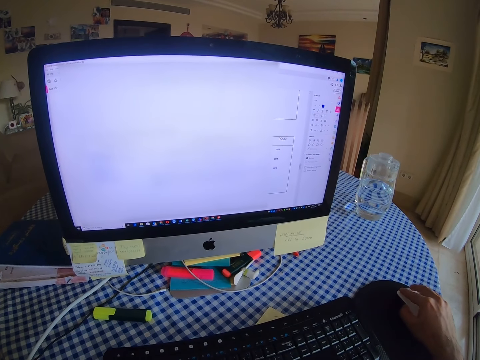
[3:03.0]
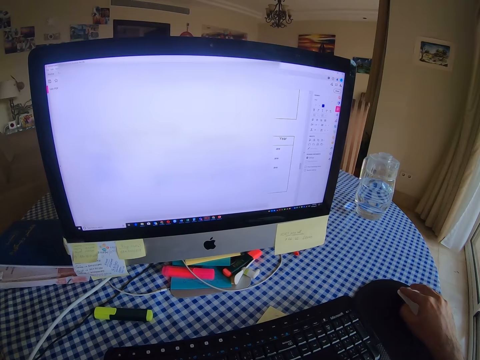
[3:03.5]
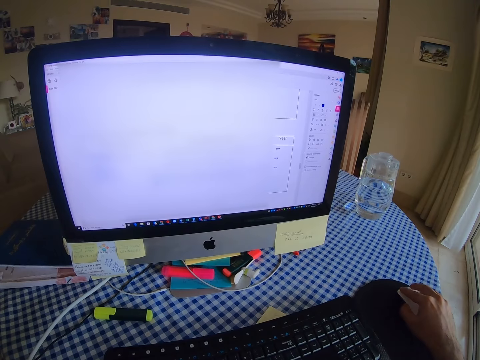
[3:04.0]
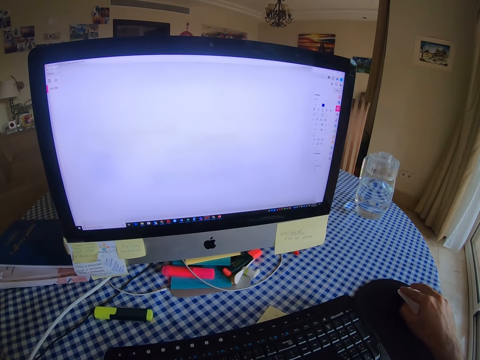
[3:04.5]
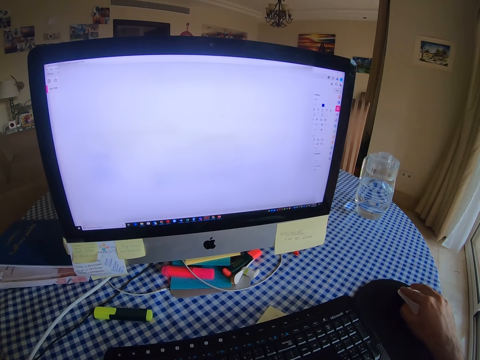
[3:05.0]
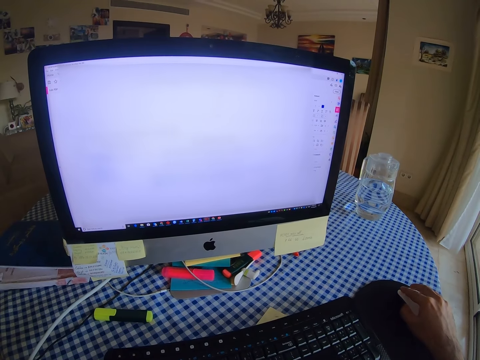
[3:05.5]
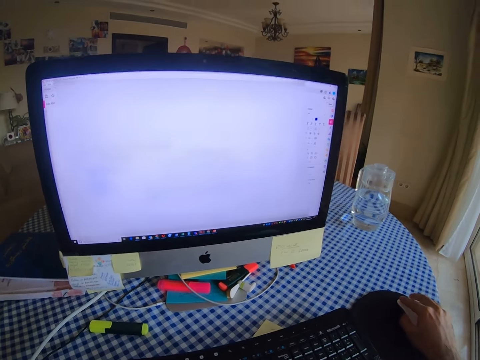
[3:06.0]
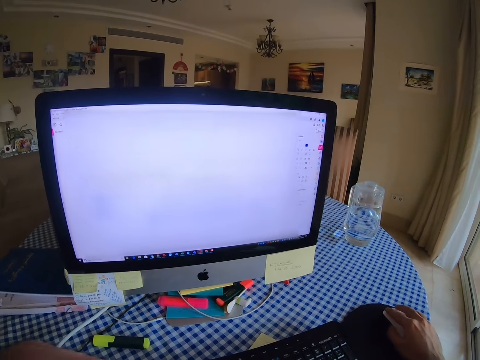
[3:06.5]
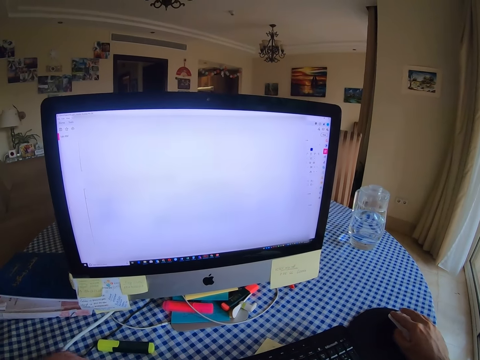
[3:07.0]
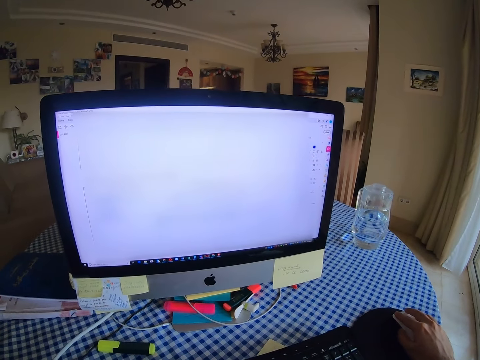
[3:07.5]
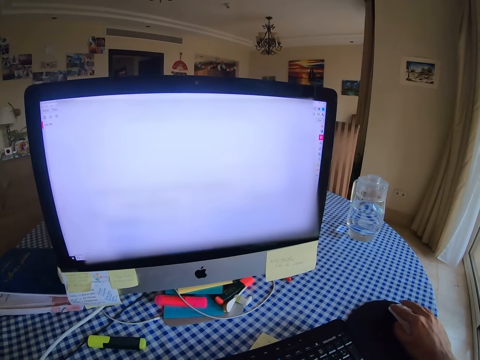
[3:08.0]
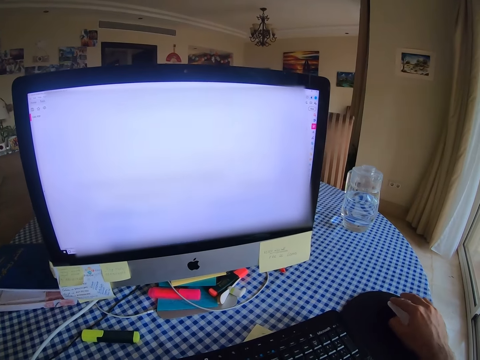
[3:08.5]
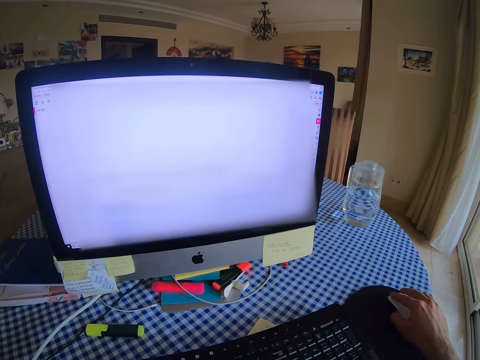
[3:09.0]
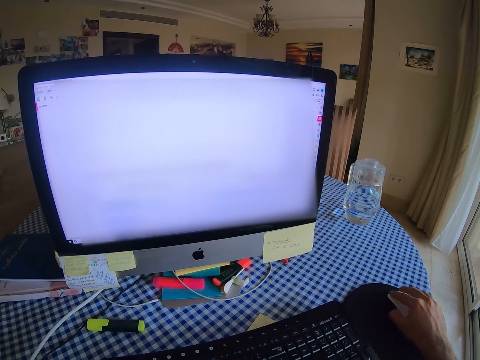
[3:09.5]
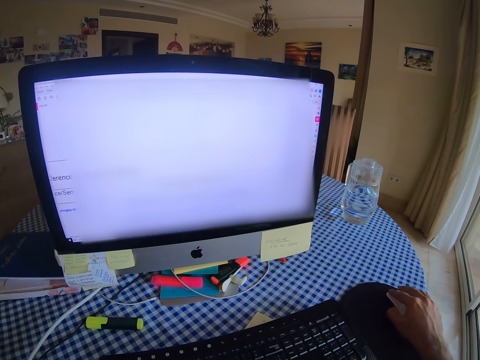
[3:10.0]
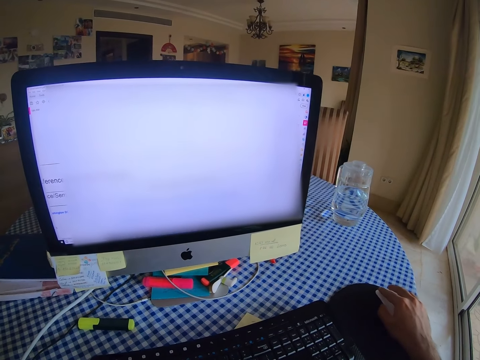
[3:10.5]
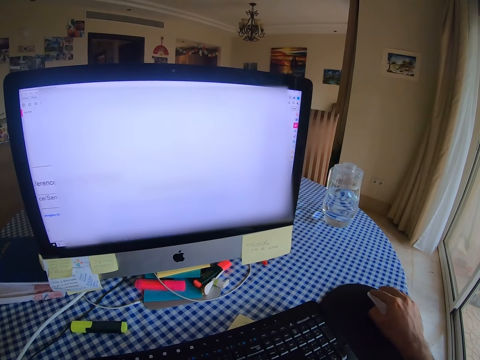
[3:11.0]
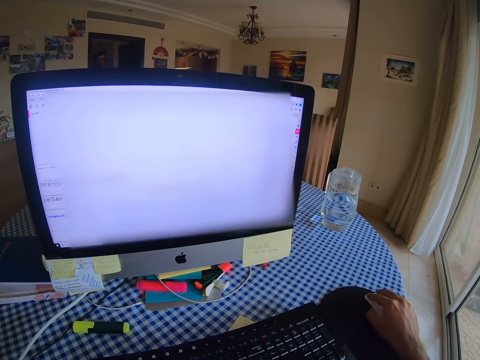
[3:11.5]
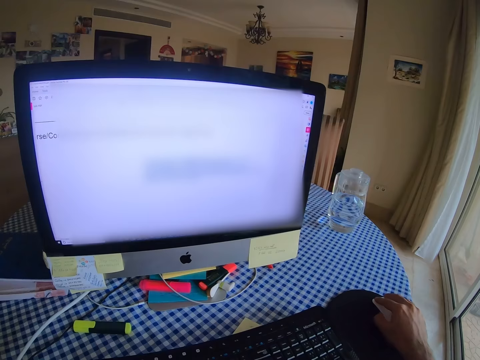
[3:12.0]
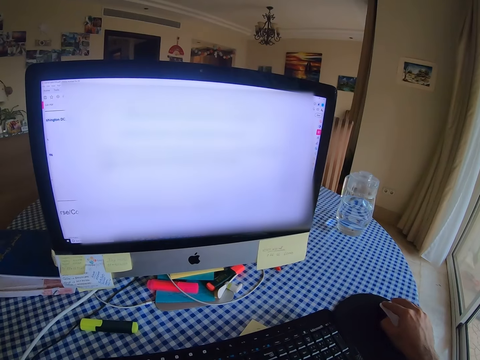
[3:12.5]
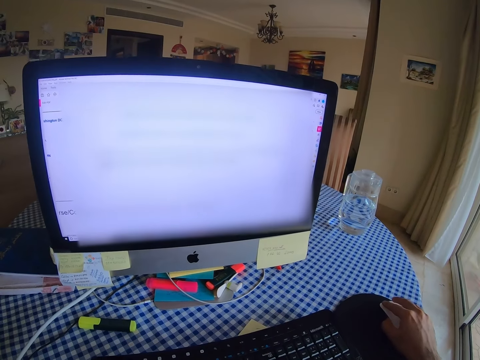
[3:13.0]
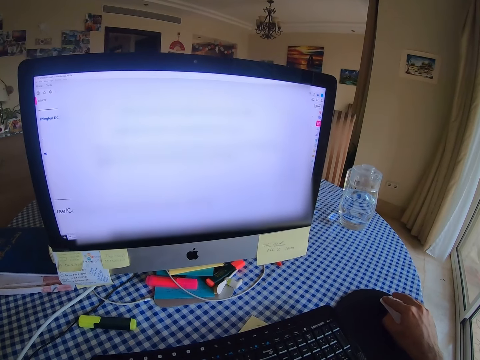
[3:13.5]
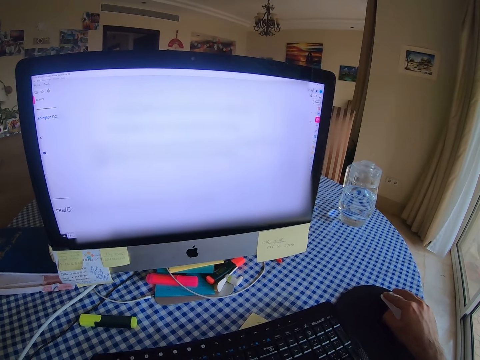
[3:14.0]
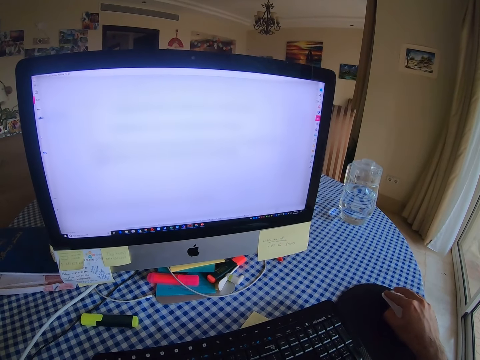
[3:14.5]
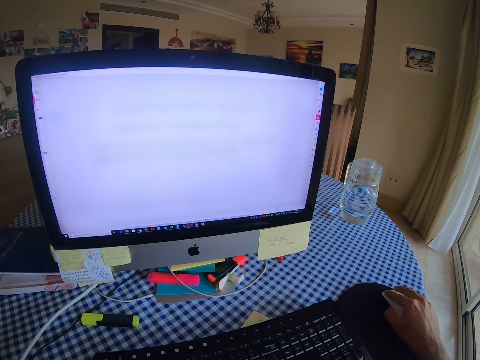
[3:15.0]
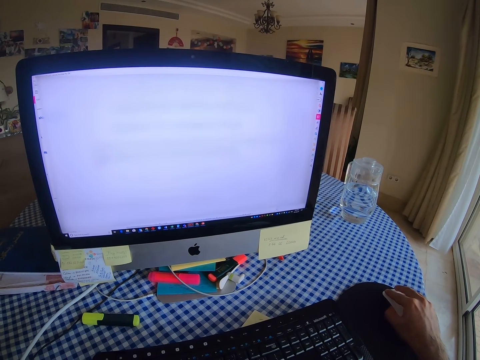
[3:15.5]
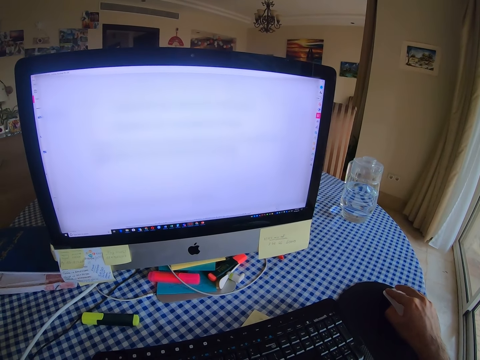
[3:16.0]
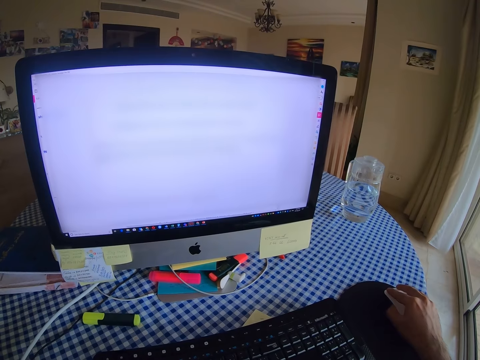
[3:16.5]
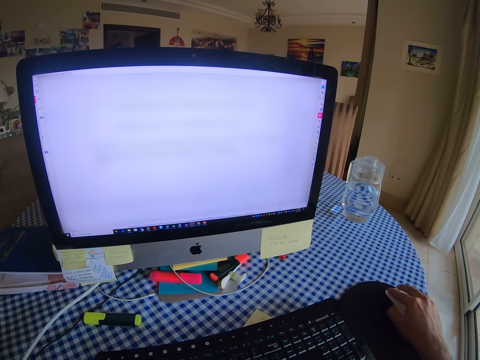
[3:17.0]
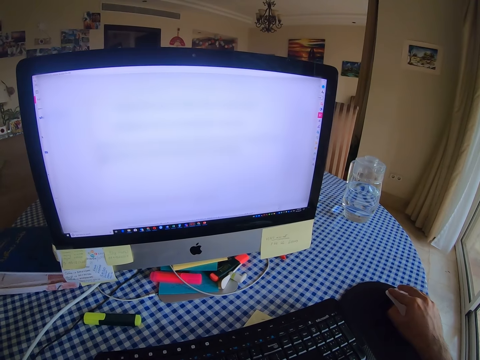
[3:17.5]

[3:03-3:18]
The camera wearer uses a mouse.

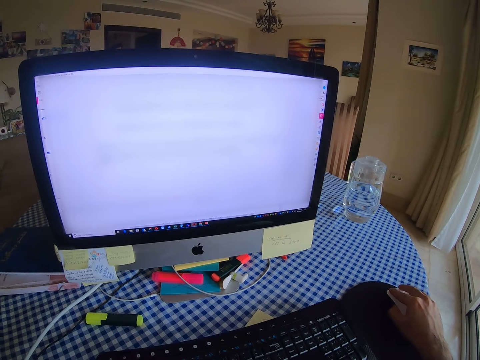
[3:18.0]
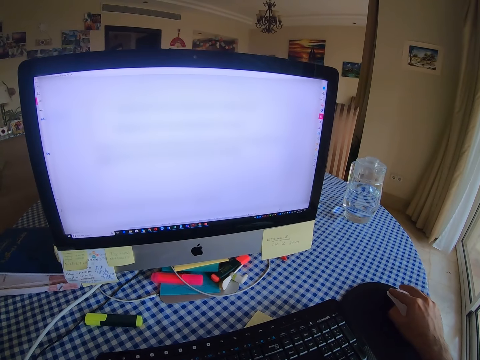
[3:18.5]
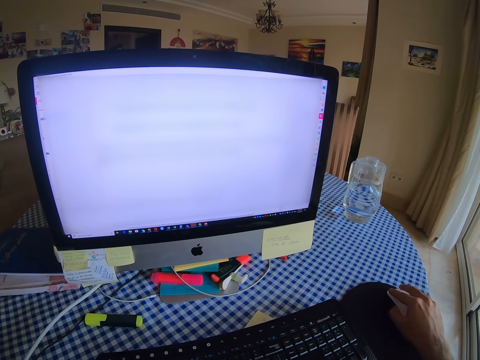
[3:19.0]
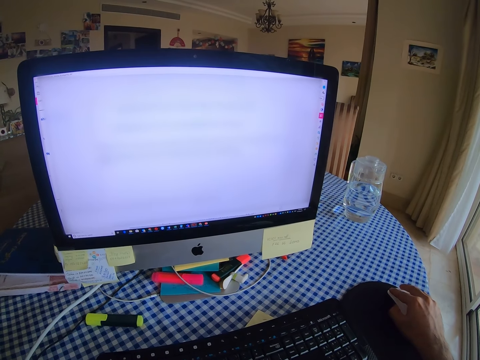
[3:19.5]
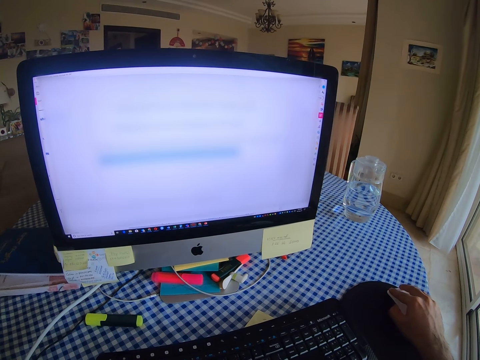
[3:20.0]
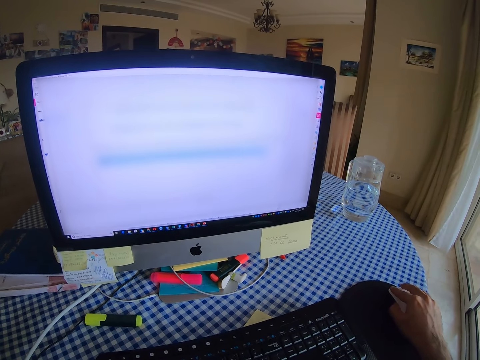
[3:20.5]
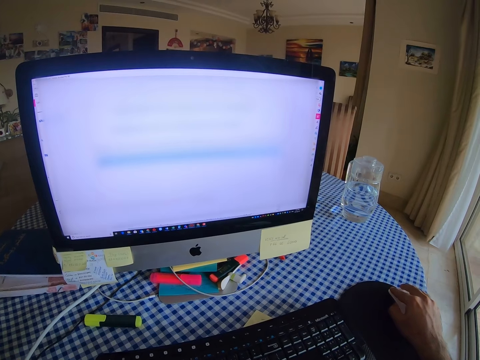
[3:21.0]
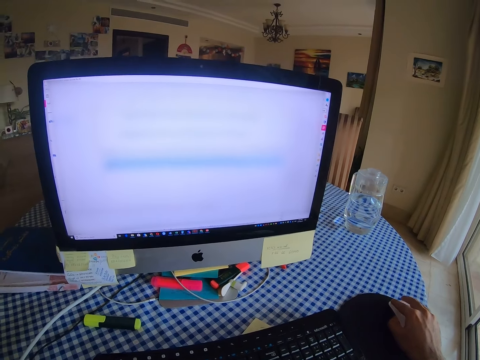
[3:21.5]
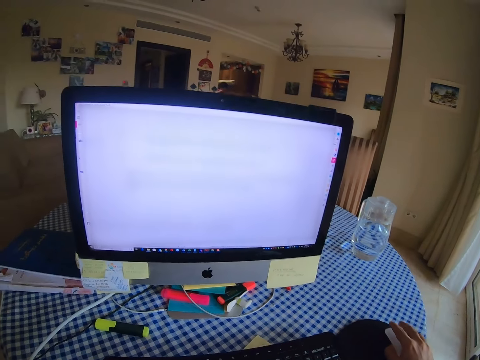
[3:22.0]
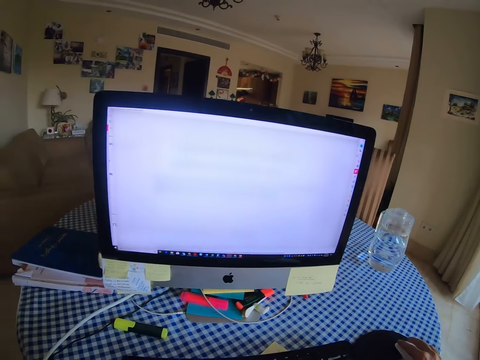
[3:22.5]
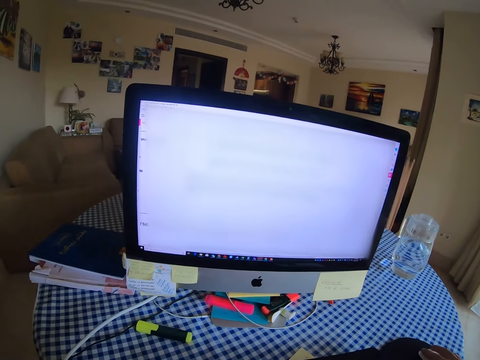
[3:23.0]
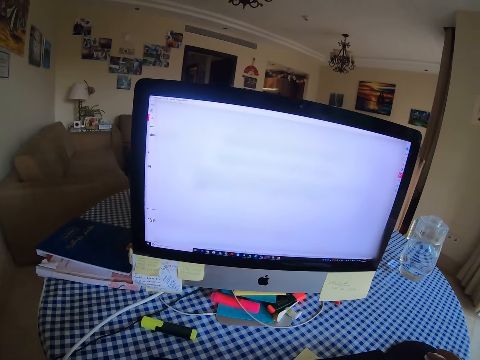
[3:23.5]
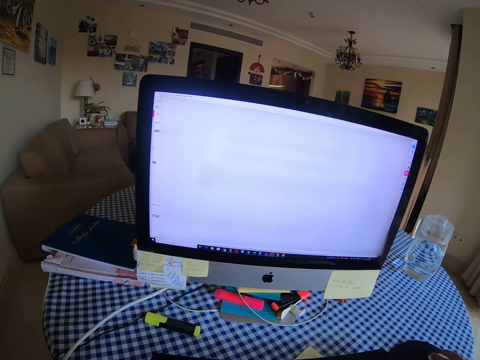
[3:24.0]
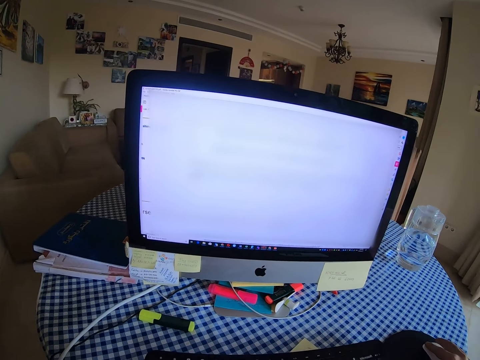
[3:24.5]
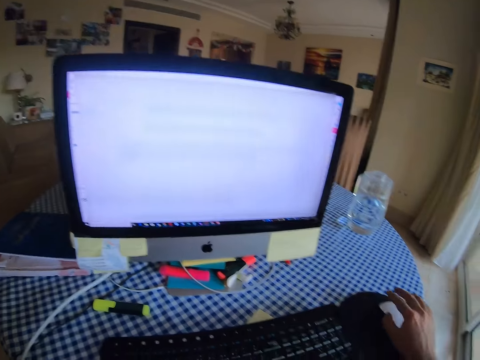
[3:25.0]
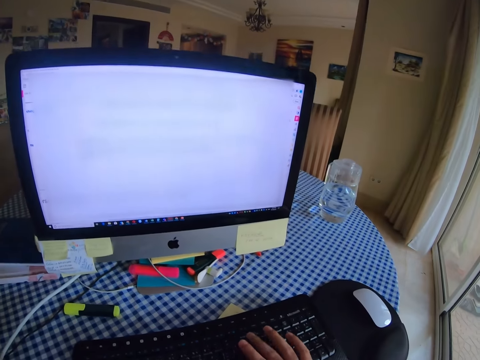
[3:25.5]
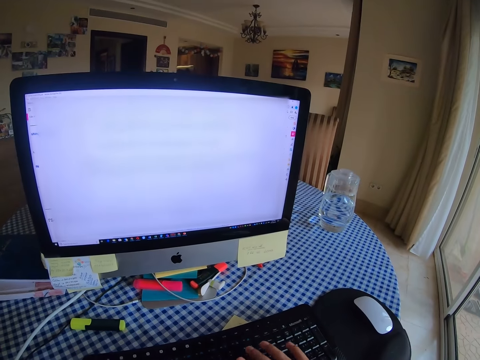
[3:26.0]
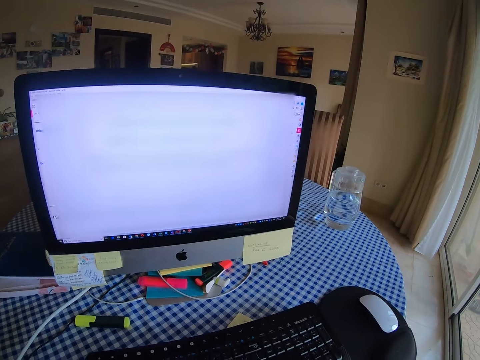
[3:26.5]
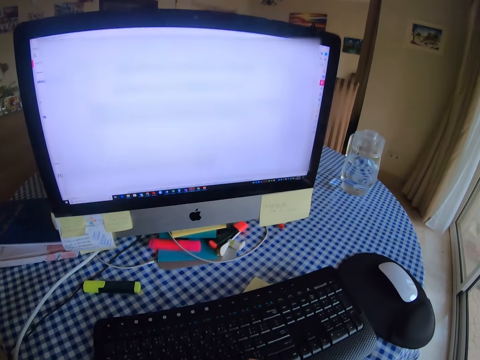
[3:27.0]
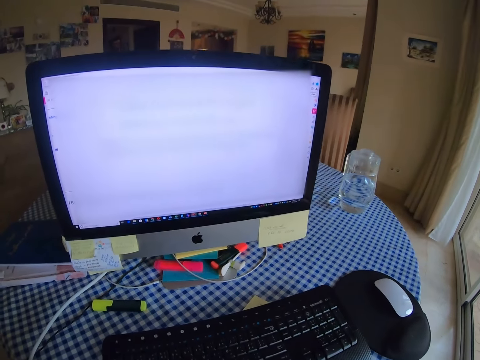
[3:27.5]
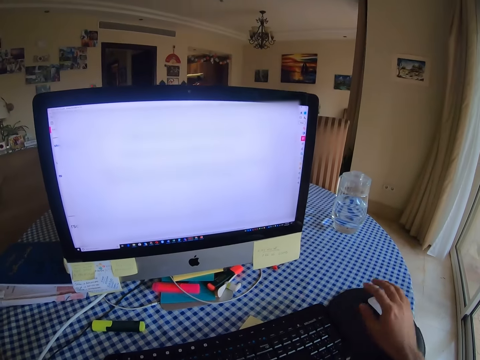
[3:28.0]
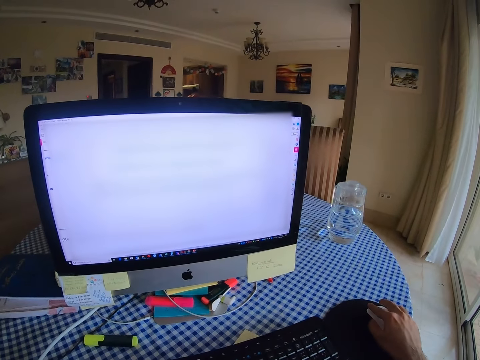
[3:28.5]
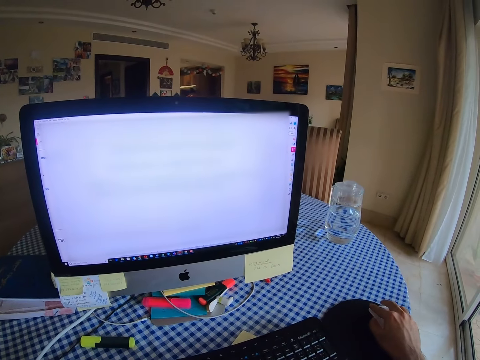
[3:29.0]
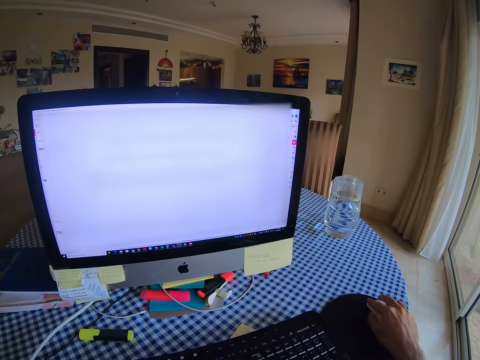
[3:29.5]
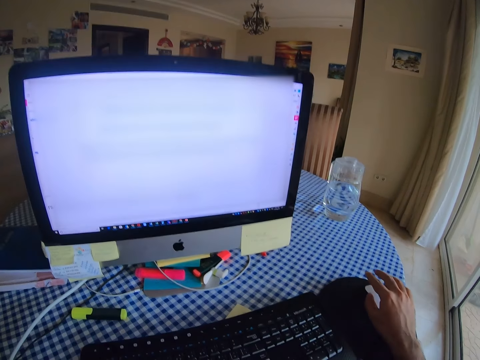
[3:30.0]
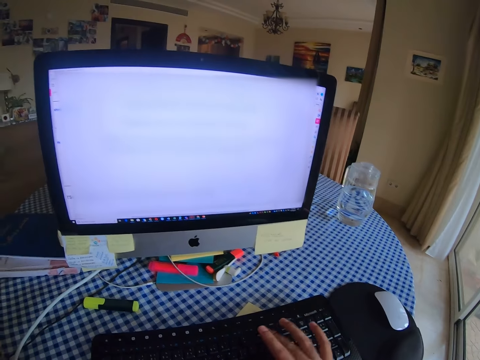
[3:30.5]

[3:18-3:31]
The camera wearer highlights words with a mouse. They press the keyboard. They scroll the computer with the mouse. They hold the mouse. They press the keyboard.
